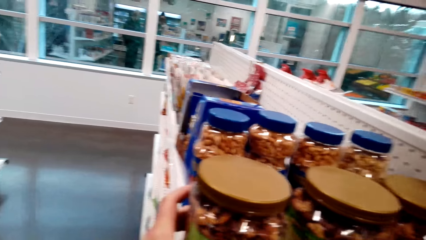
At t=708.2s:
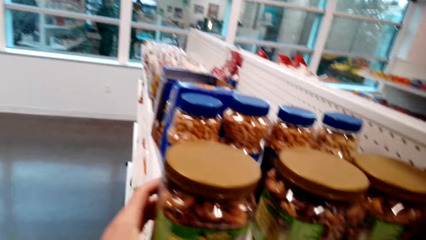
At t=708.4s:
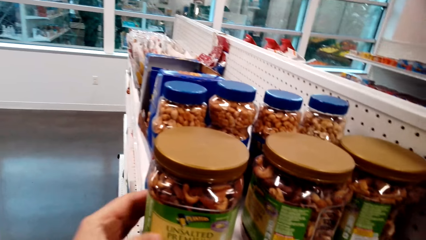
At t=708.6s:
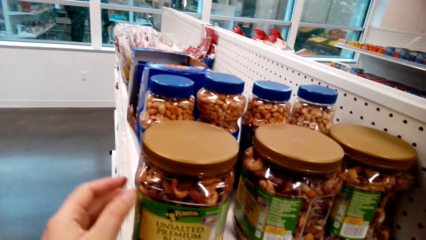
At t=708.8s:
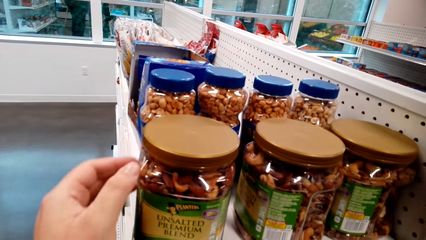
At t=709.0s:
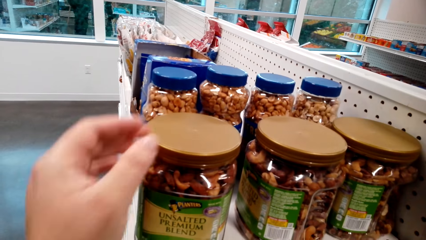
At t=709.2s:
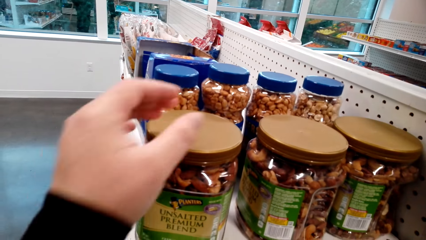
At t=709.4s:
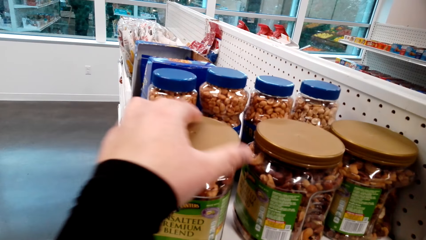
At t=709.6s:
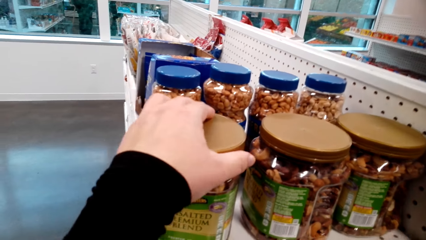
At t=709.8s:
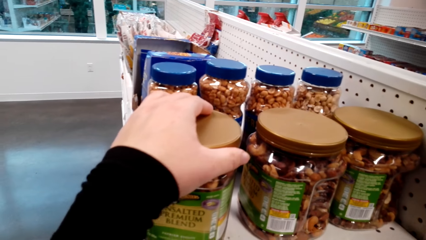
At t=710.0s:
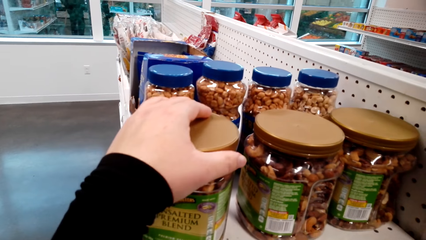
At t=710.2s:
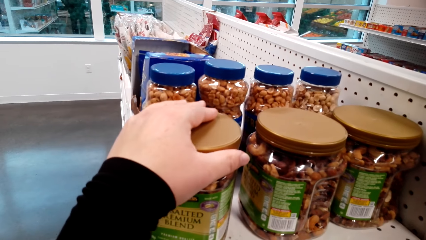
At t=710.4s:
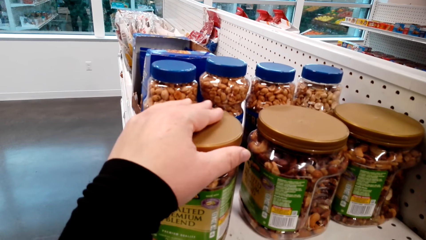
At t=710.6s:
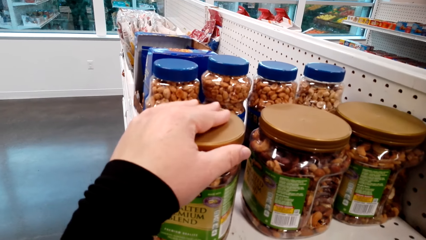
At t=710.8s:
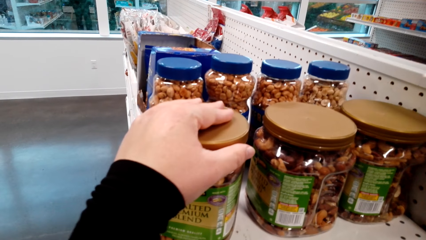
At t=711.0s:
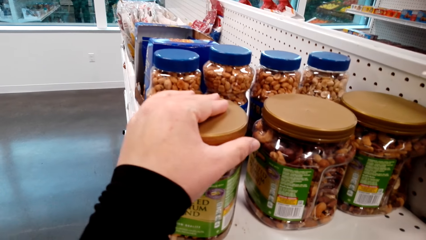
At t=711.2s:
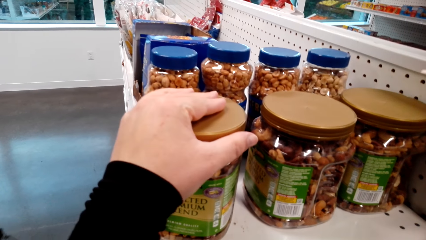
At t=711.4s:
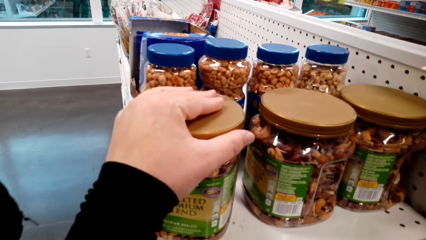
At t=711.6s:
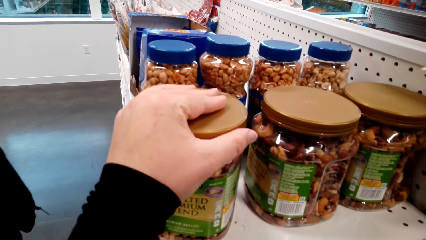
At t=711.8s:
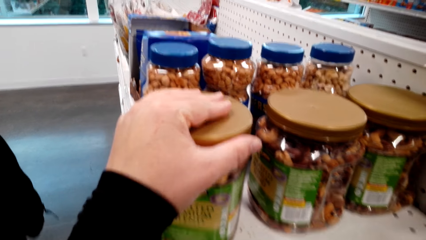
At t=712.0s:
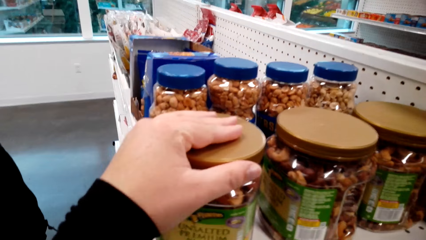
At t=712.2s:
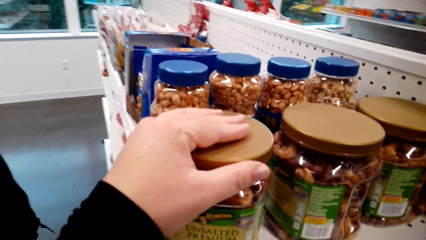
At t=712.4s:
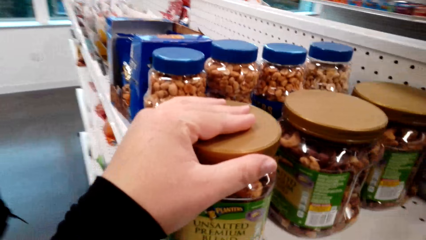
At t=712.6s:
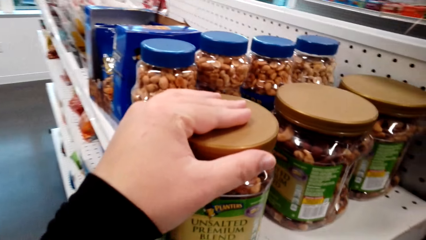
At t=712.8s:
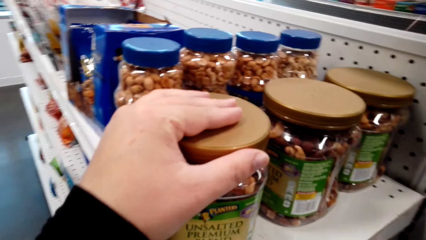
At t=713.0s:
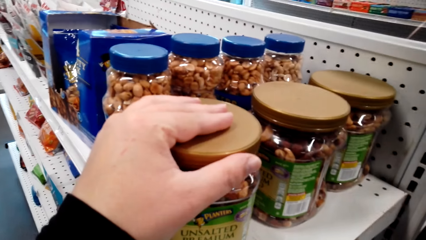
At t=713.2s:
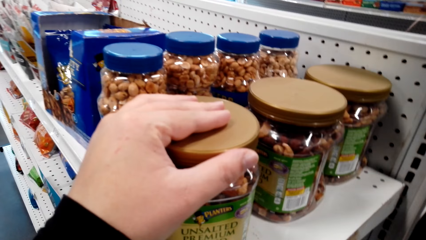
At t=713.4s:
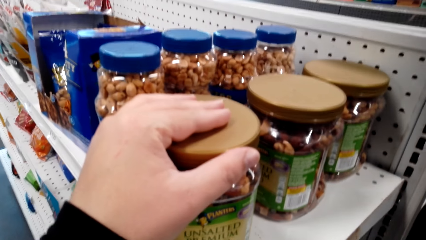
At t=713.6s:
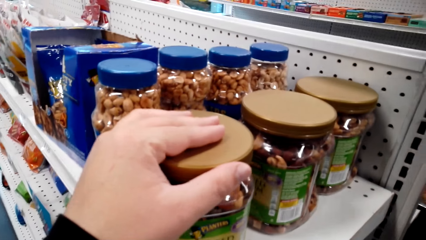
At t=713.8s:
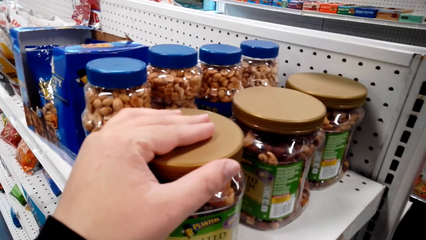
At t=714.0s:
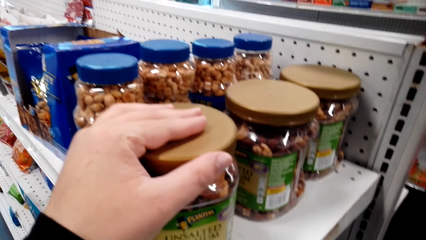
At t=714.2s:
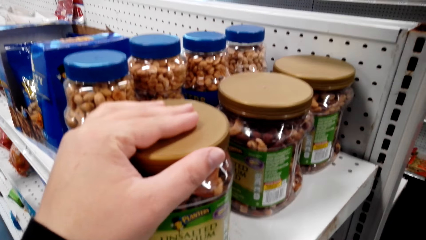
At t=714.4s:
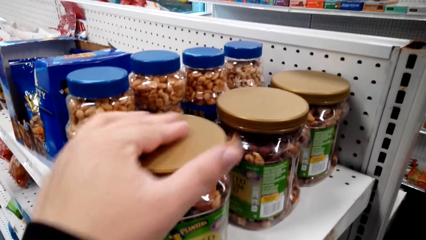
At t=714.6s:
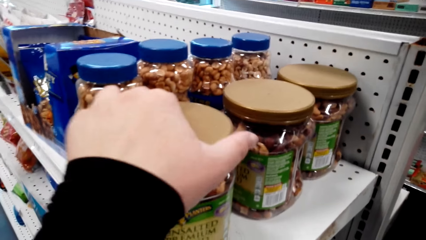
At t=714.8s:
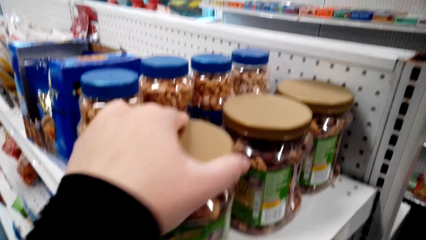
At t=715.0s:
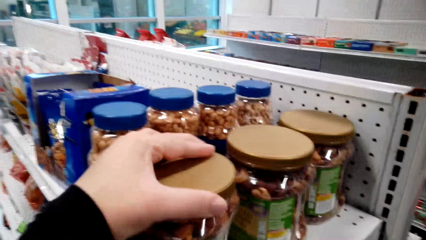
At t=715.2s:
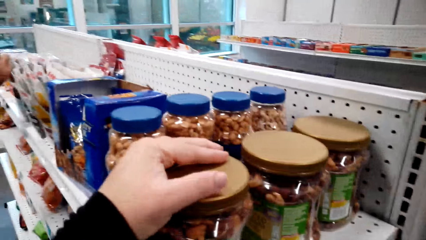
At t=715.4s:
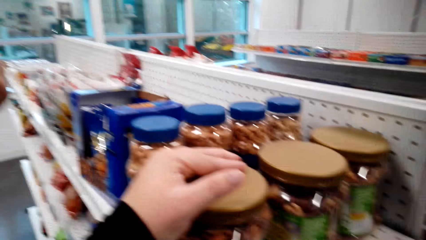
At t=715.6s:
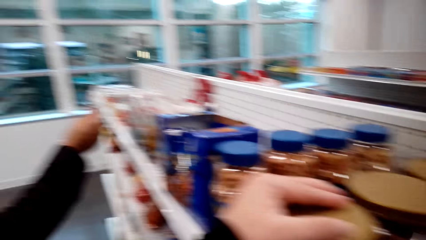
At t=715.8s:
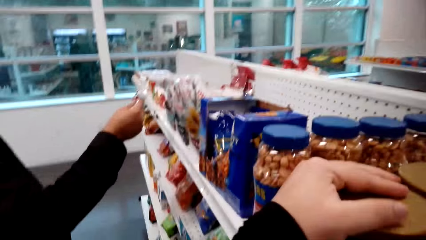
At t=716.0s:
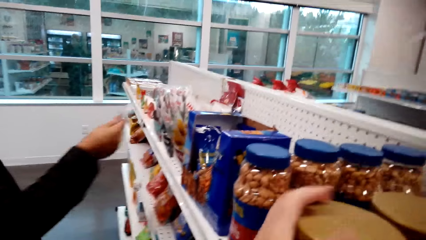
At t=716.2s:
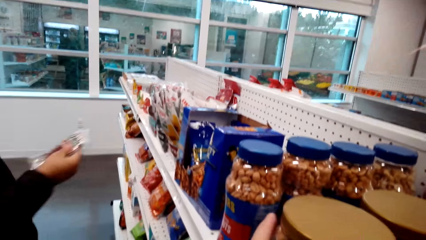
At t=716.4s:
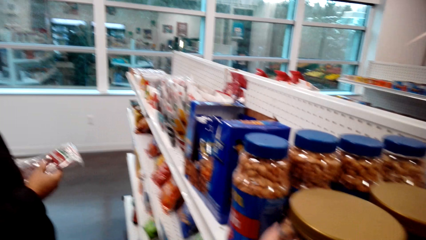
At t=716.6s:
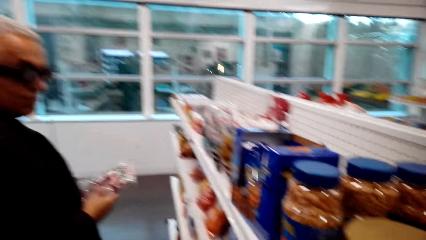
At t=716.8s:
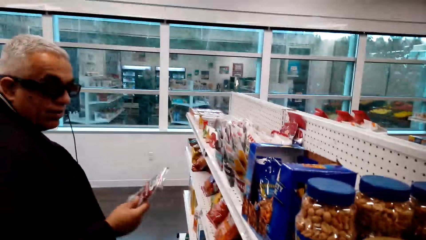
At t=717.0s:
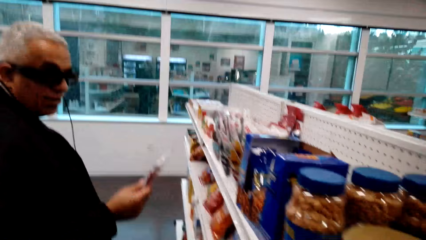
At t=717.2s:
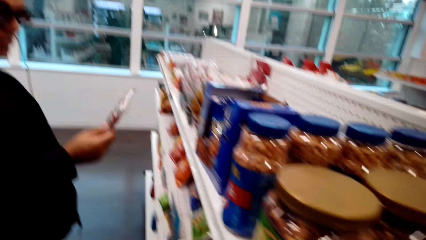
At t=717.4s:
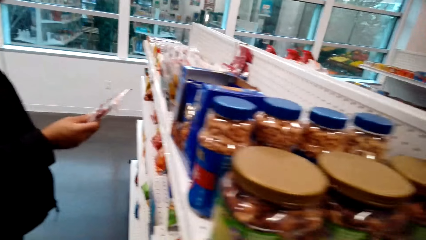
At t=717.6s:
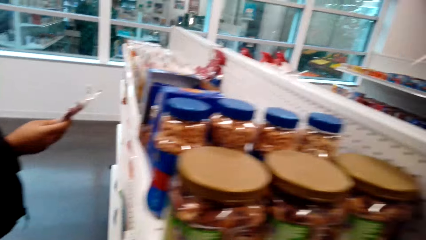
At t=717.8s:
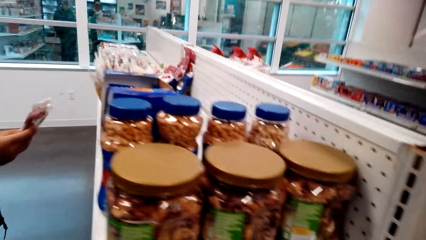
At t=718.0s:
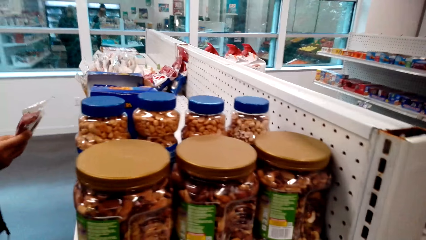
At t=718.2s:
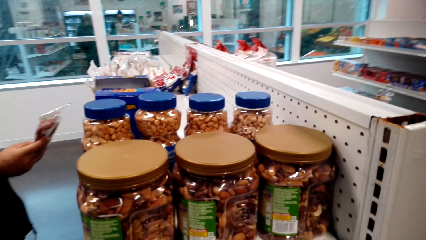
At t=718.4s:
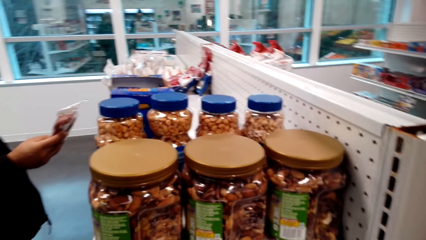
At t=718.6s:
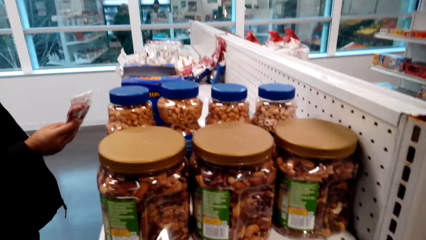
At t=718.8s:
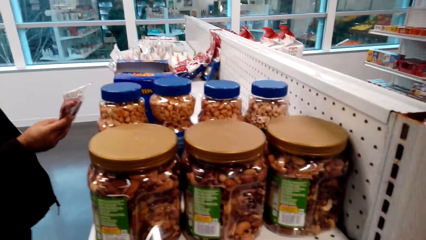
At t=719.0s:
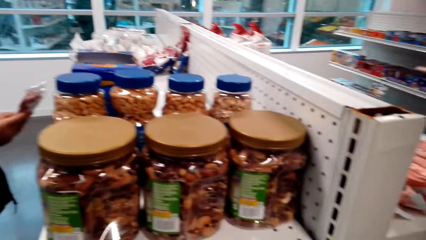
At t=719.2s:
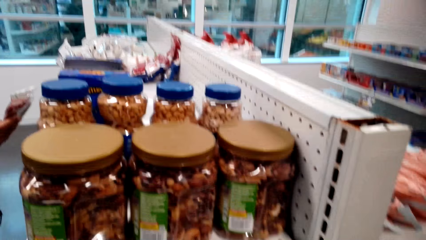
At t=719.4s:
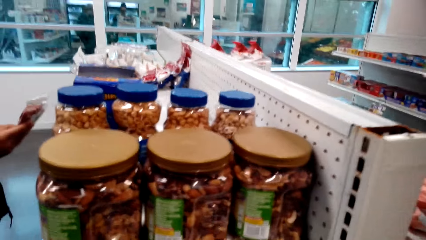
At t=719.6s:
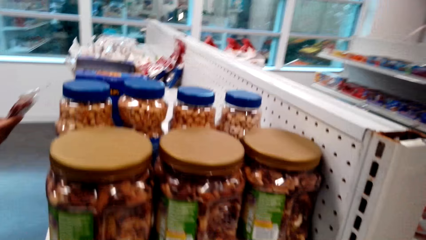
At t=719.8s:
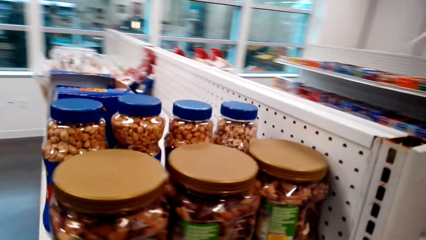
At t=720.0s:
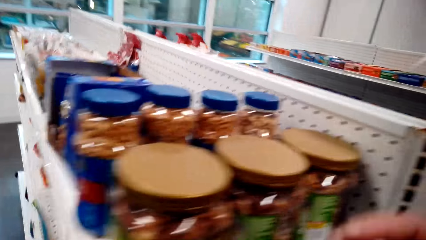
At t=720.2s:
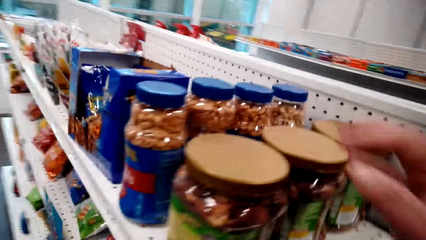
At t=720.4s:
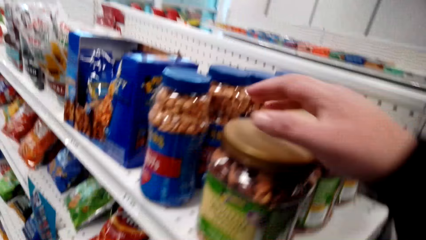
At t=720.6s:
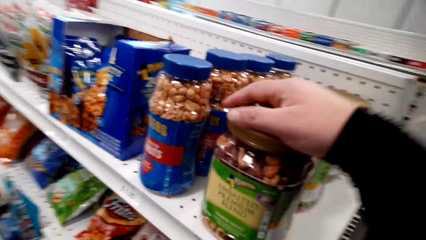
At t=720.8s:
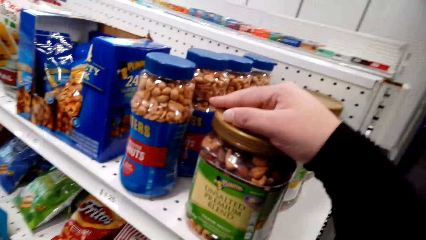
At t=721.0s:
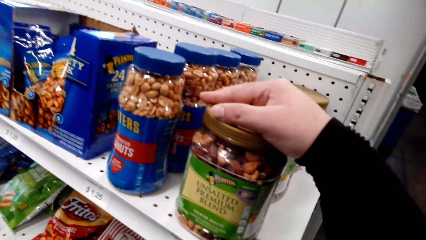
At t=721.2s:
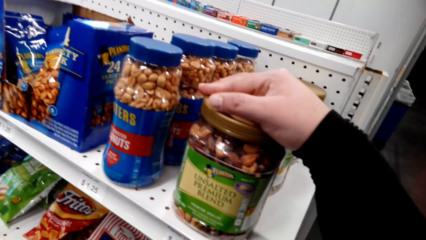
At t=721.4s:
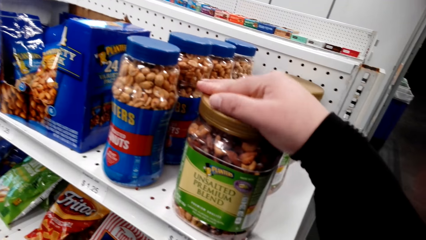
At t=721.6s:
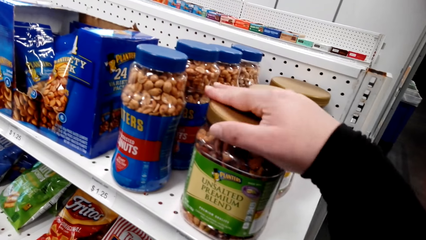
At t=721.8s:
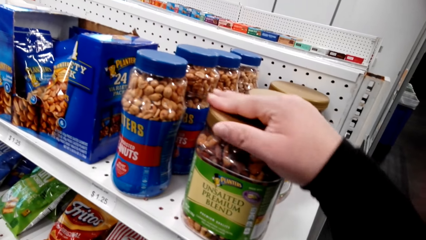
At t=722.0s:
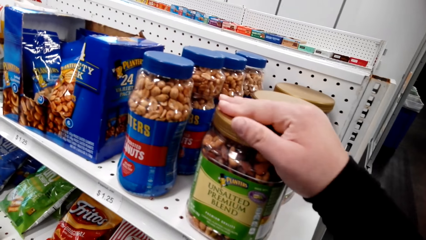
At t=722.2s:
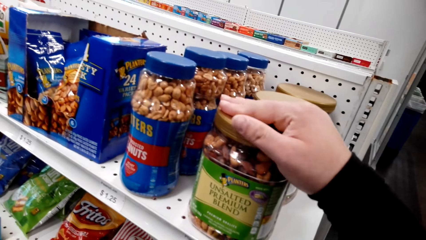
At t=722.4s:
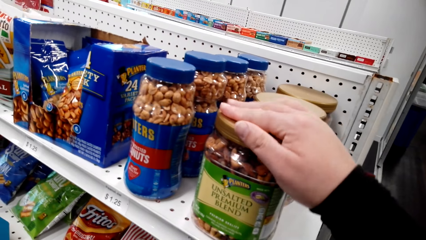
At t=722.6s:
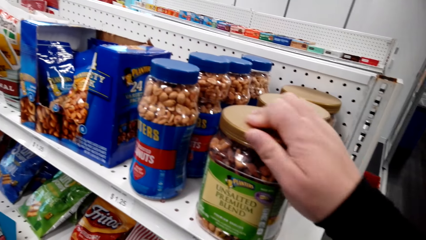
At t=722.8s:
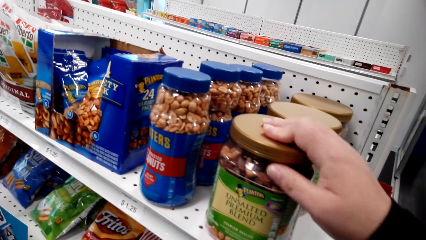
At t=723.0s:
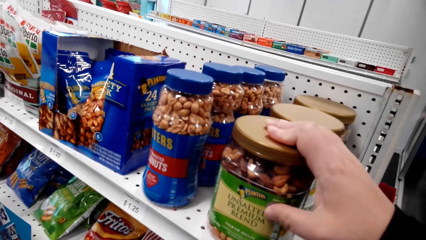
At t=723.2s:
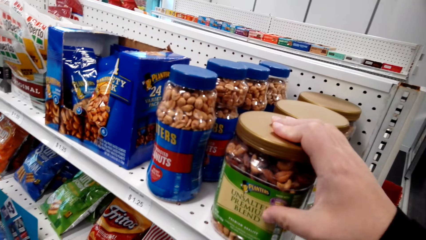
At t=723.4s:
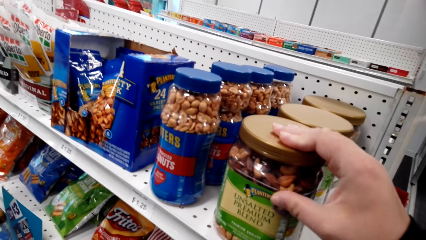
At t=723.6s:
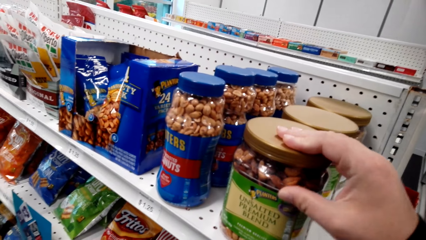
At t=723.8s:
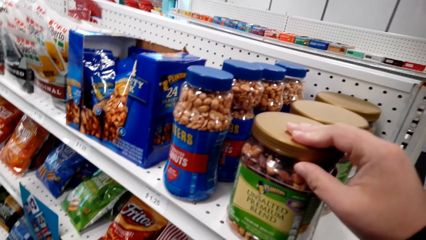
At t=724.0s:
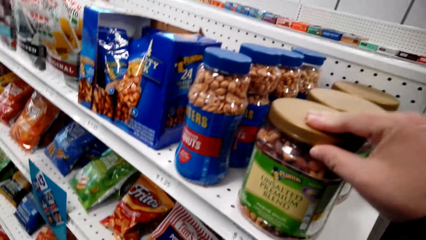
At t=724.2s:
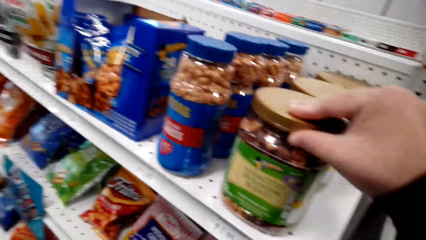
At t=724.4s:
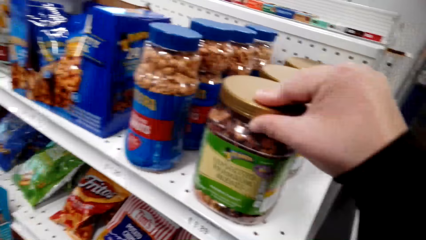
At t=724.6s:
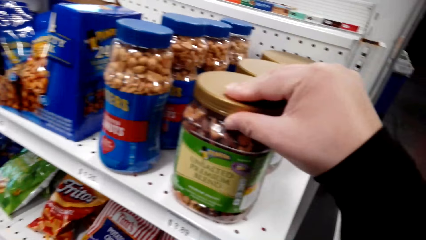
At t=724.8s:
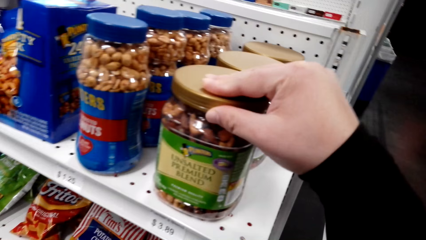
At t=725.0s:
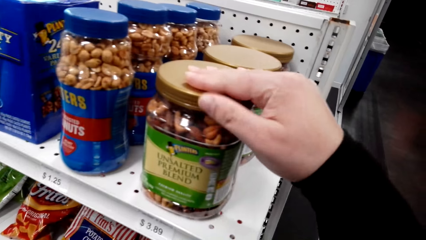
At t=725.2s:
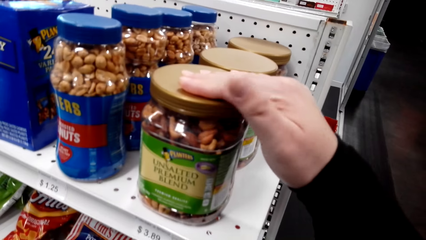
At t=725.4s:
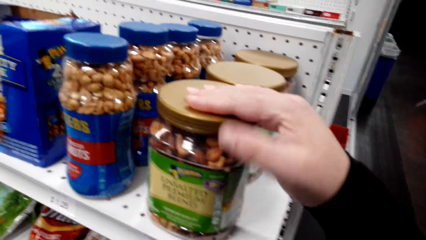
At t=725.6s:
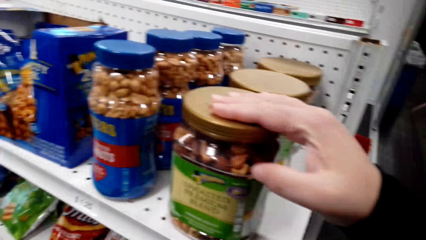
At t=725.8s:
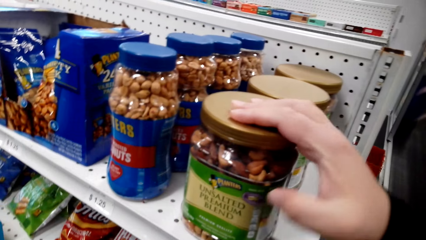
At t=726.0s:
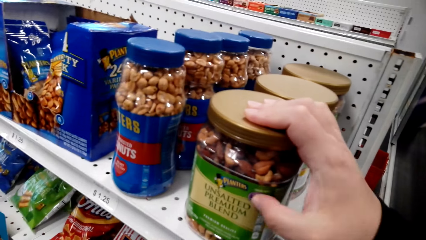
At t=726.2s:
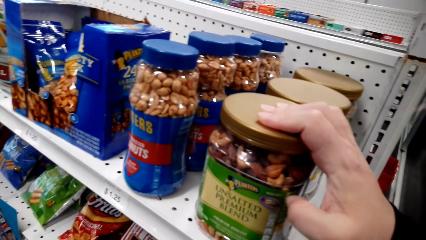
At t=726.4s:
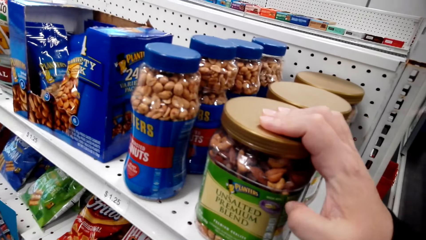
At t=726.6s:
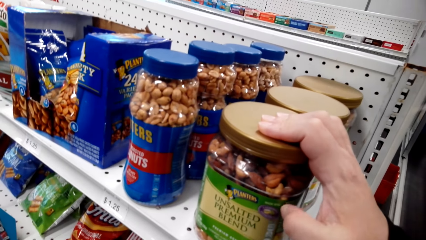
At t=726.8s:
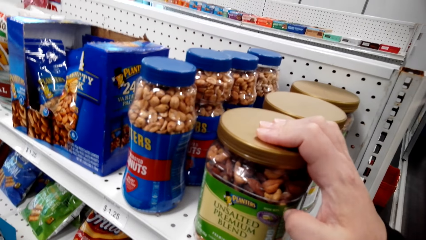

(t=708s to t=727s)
A man walks around in the store. The camera wearer holds a container of peanuts with the left hand. The man picks up a pack of something on the shelf. He holds the pack of something in the store. The camera wearer holds the container of peanuts with the right hand on the shelf.
